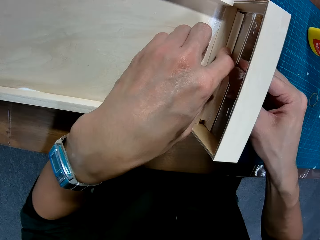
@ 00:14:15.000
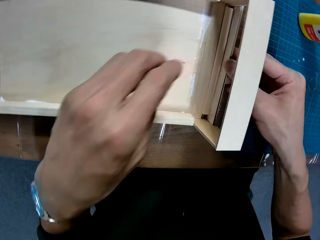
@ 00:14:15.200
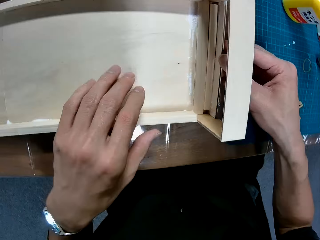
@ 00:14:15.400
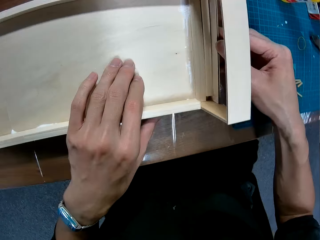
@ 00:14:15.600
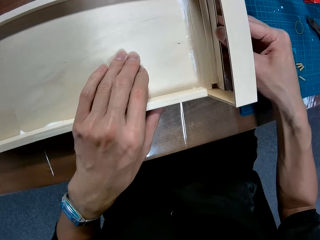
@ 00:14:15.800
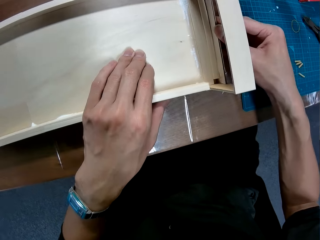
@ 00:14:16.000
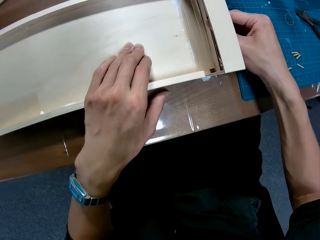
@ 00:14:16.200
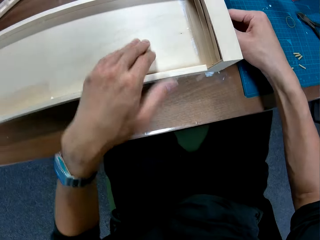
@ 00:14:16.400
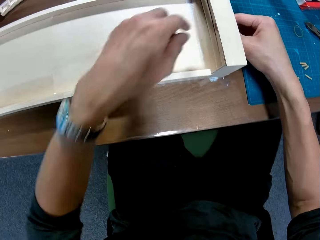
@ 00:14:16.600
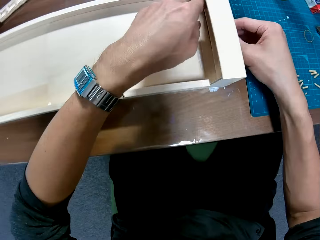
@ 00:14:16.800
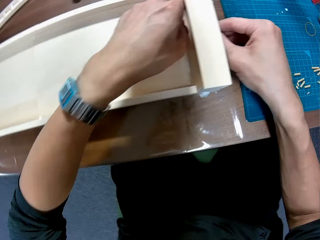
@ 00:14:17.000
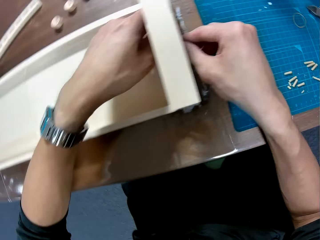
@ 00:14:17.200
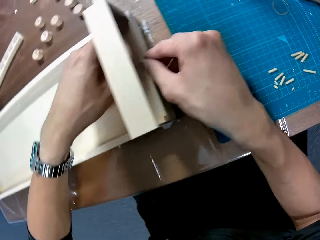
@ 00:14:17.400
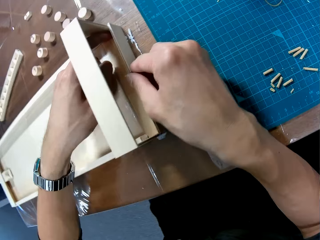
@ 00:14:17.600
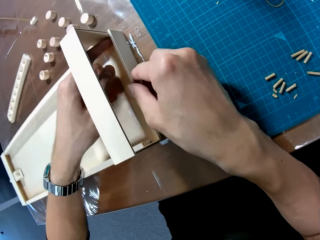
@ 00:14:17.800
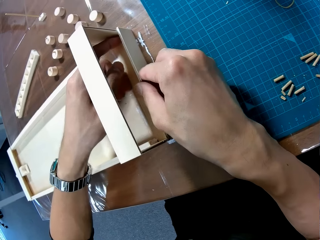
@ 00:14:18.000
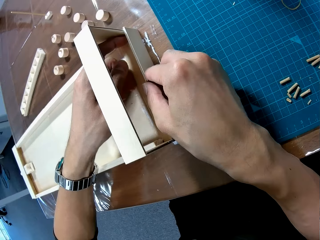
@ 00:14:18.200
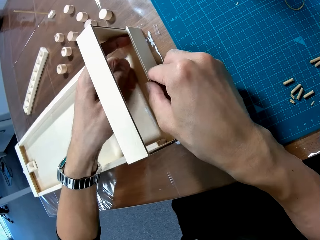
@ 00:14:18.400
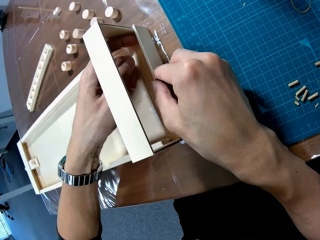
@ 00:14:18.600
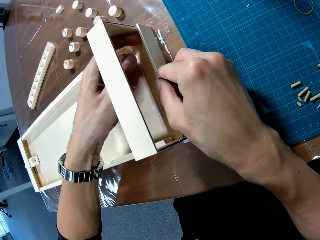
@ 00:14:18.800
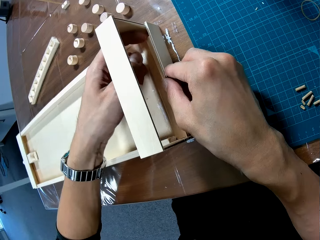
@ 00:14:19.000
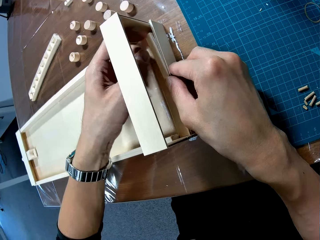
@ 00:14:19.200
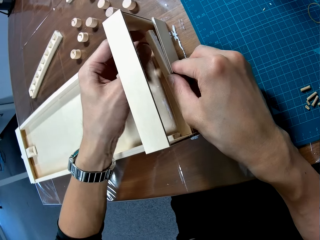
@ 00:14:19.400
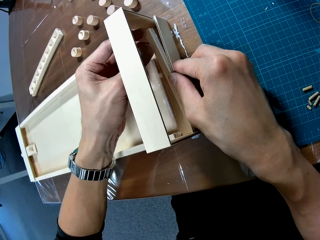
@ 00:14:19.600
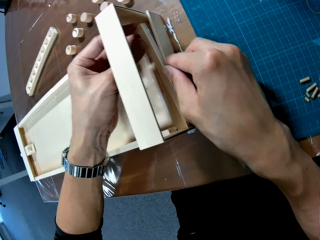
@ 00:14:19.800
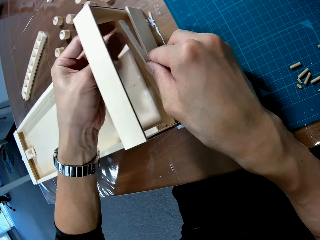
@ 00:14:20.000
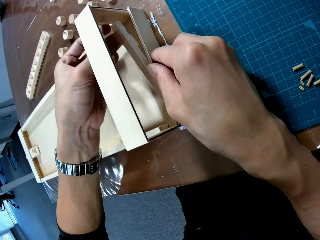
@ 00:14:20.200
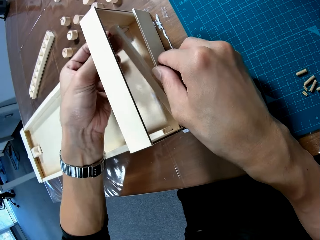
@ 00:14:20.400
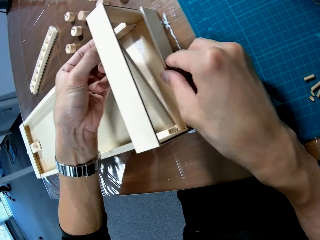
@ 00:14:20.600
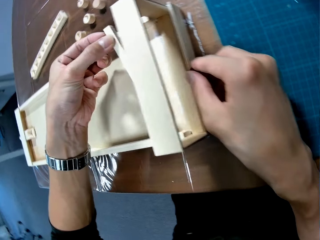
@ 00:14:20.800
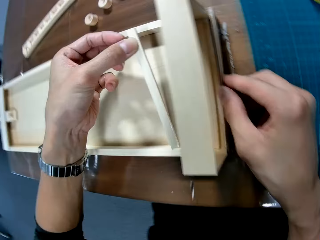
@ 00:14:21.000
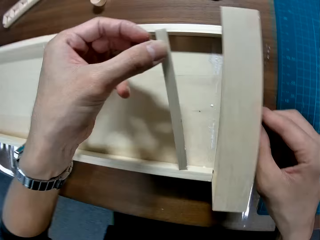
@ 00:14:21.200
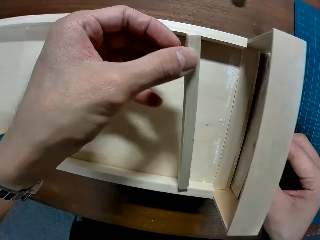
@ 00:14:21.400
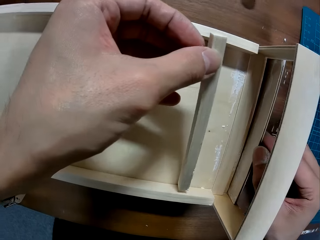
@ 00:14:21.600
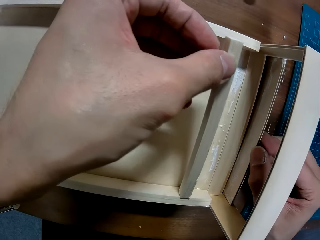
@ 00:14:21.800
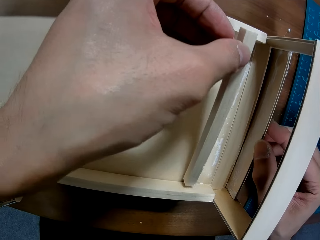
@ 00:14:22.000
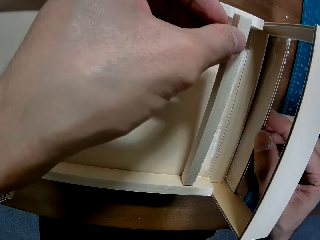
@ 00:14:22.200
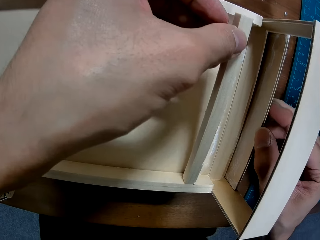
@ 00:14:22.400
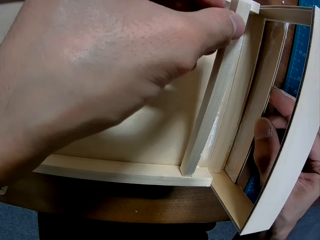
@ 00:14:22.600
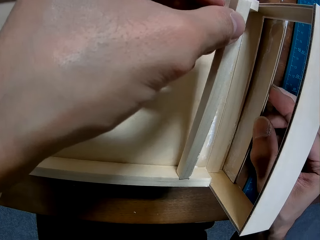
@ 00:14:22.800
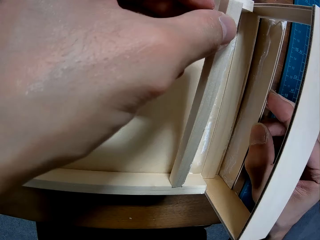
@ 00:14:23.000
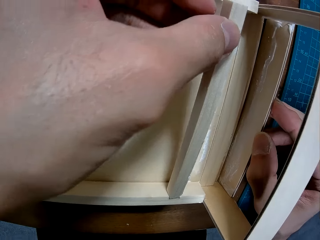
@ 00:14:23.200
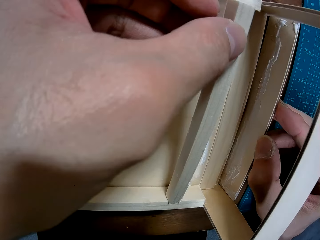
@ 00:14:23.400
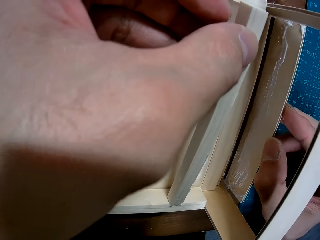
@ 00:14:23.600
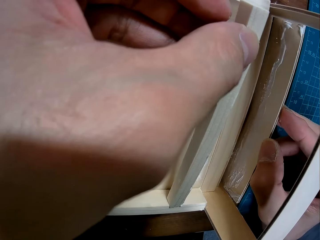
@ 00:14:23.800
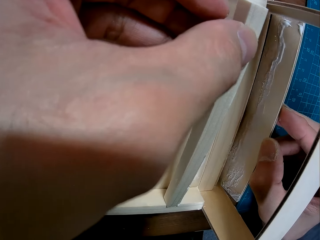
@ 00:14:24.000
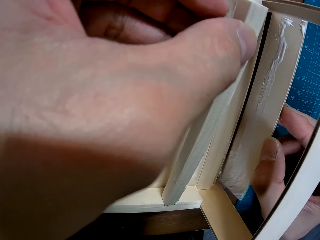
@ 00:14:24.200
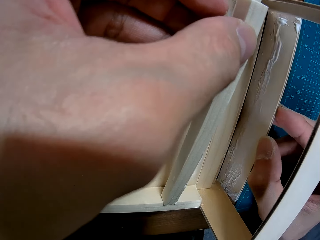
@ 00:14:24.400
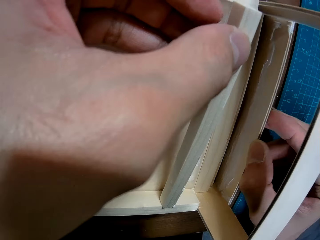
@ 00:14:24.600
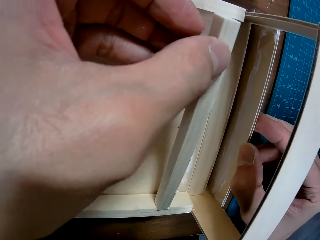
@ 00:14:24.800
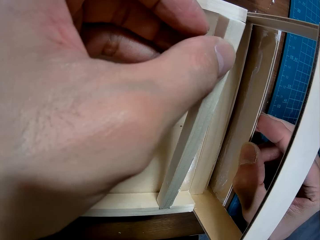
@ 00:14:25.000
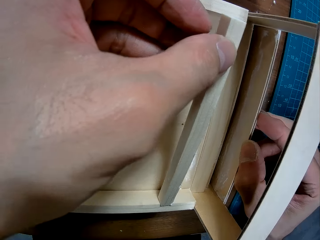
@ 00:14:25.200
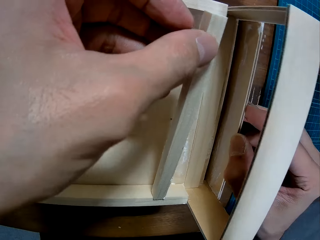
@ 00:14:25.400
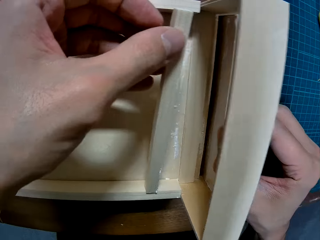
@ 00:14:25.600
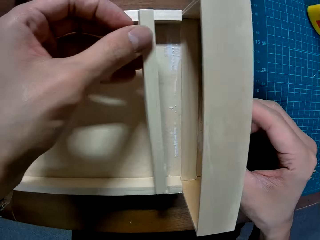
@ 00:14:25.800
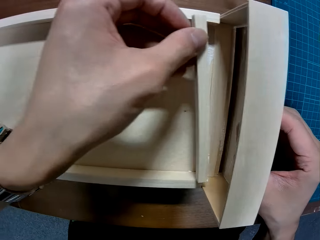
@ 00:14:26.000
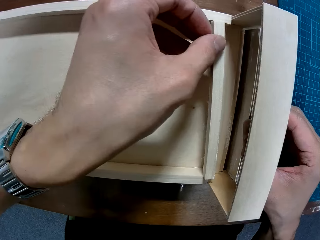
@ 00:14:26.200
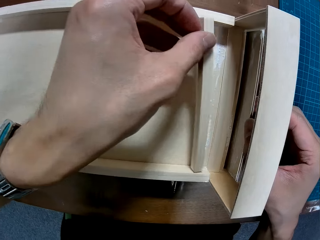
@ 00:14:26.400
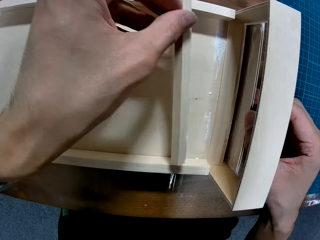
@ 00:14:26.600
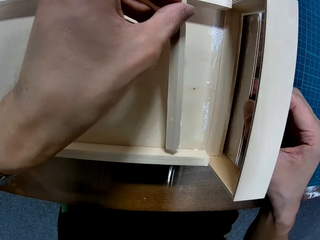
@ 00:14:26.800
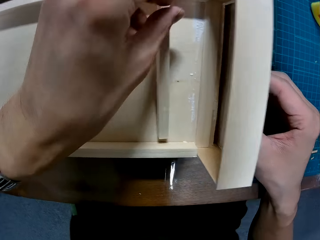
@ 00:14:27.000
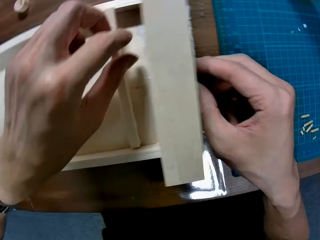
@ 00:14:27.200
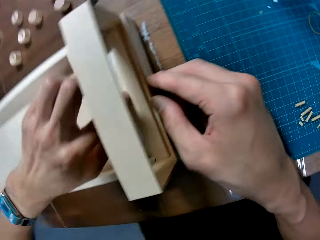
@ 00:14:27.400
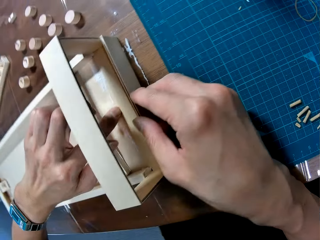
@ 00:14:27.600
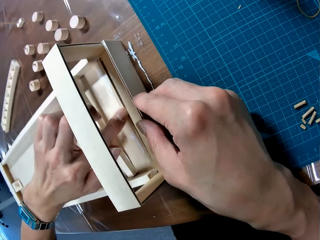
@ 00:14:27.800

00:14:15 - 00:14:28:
The camera wearer removes the art piece from the artwork. They assemble the pieces. They fix the art piece on the artwork.

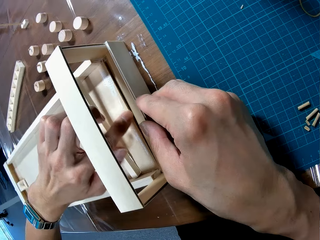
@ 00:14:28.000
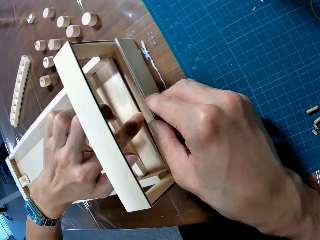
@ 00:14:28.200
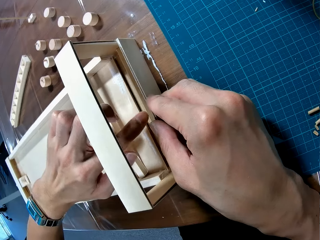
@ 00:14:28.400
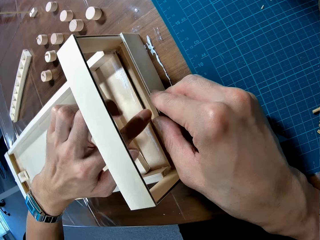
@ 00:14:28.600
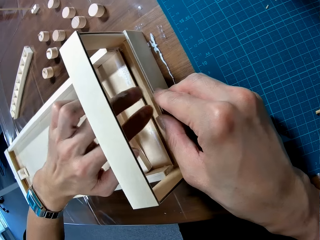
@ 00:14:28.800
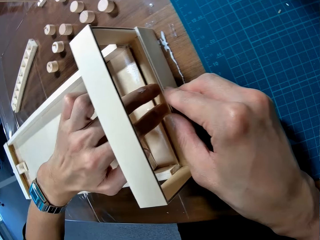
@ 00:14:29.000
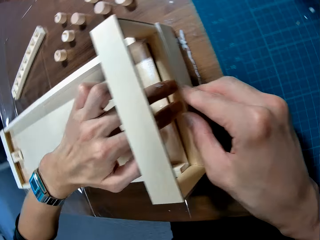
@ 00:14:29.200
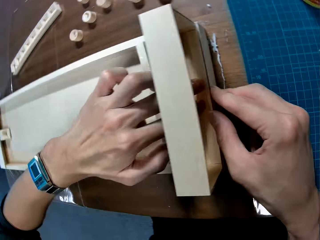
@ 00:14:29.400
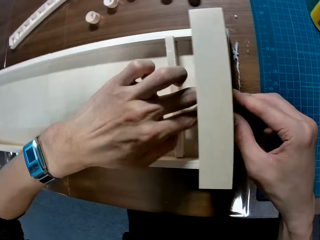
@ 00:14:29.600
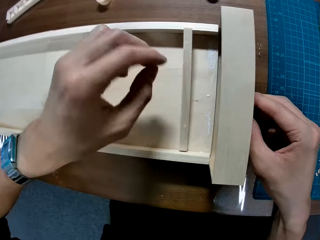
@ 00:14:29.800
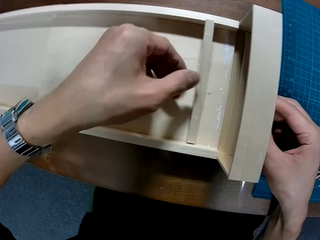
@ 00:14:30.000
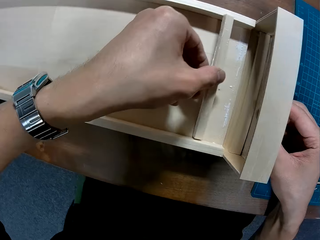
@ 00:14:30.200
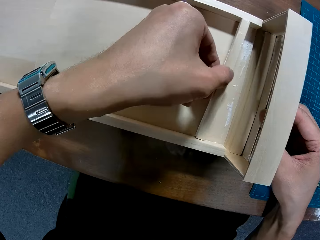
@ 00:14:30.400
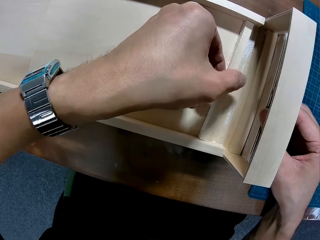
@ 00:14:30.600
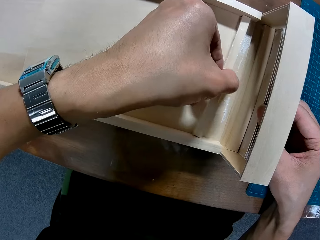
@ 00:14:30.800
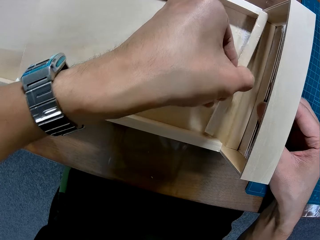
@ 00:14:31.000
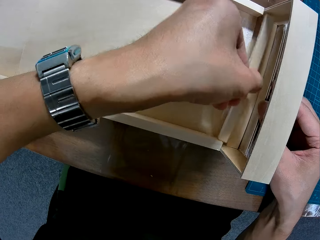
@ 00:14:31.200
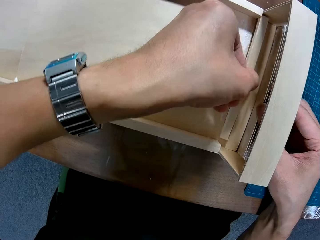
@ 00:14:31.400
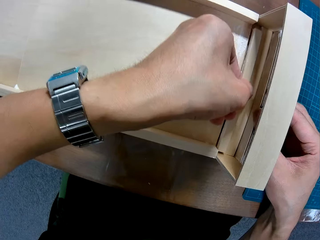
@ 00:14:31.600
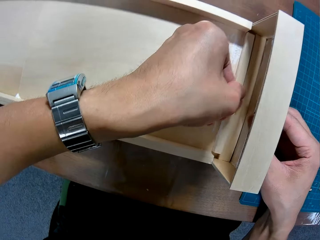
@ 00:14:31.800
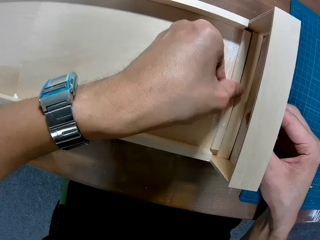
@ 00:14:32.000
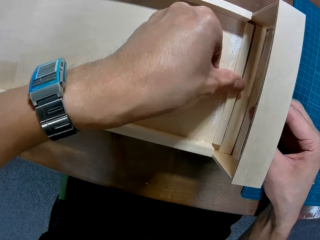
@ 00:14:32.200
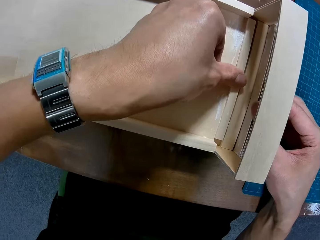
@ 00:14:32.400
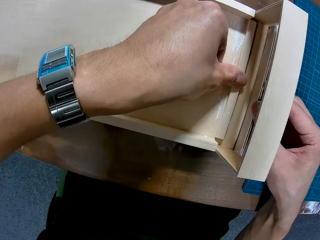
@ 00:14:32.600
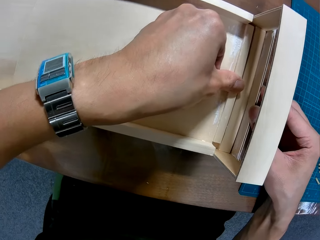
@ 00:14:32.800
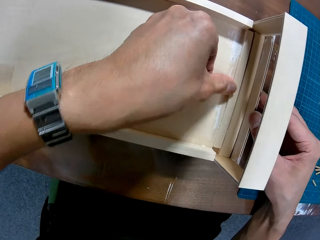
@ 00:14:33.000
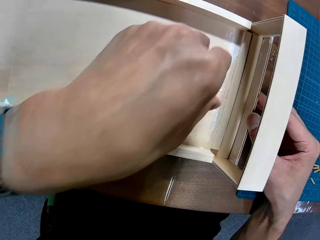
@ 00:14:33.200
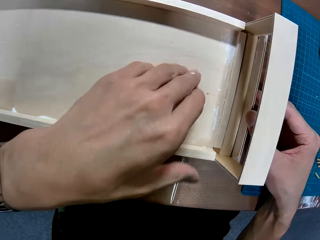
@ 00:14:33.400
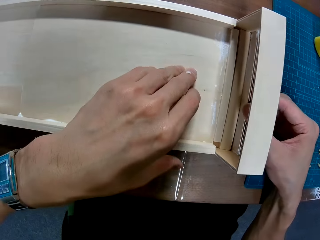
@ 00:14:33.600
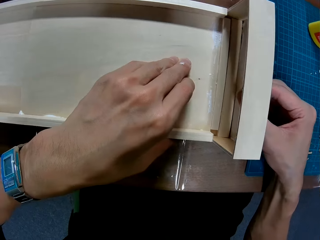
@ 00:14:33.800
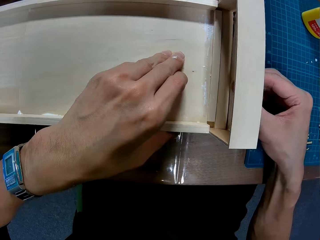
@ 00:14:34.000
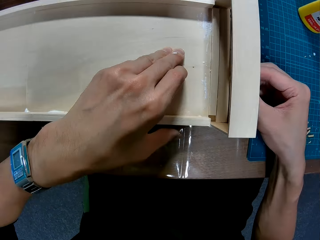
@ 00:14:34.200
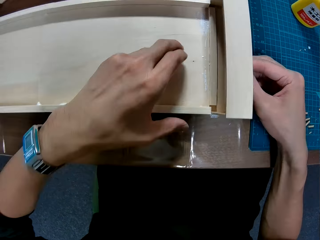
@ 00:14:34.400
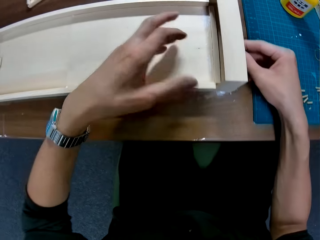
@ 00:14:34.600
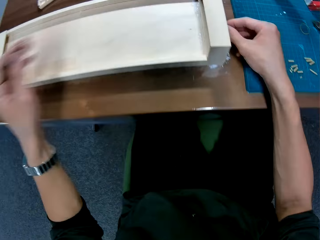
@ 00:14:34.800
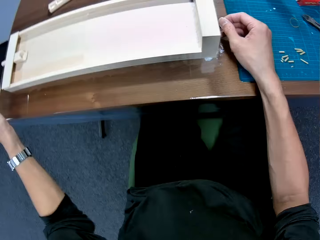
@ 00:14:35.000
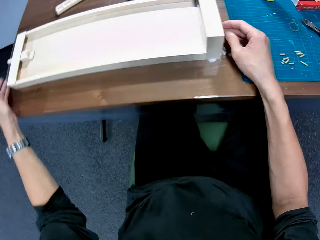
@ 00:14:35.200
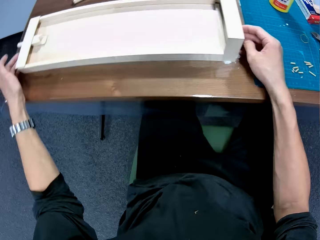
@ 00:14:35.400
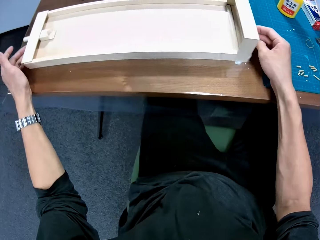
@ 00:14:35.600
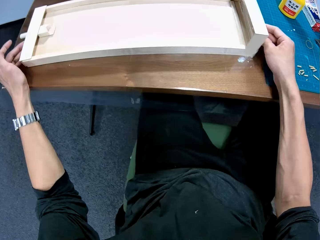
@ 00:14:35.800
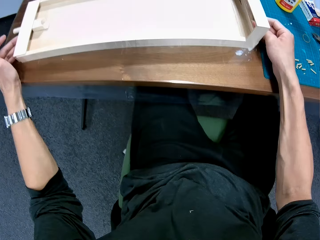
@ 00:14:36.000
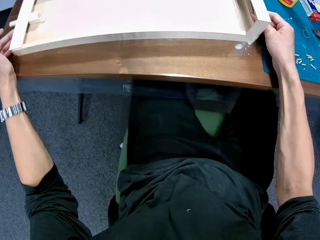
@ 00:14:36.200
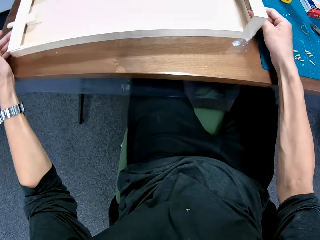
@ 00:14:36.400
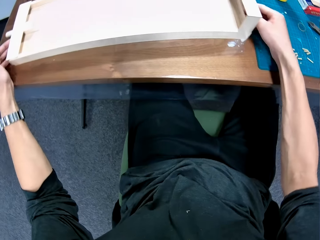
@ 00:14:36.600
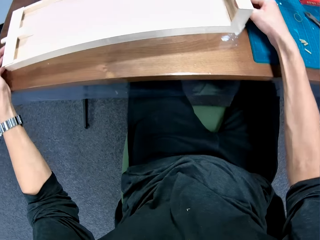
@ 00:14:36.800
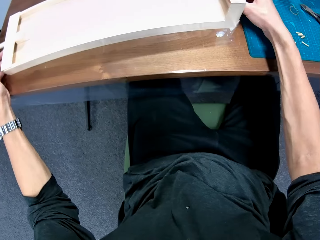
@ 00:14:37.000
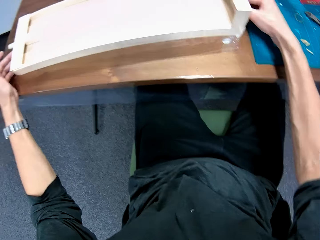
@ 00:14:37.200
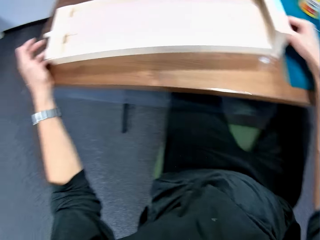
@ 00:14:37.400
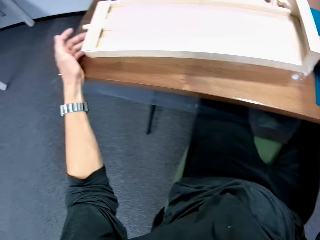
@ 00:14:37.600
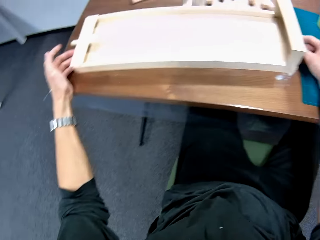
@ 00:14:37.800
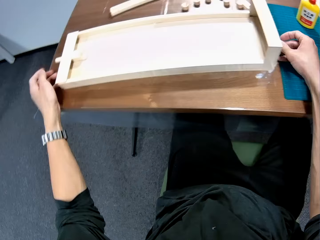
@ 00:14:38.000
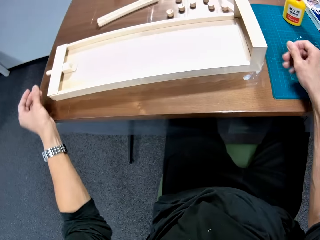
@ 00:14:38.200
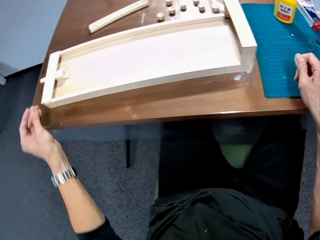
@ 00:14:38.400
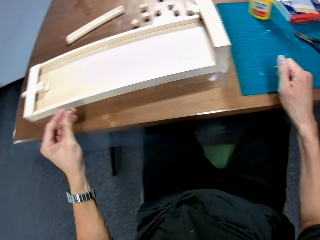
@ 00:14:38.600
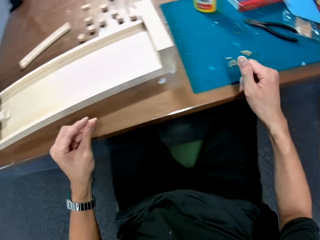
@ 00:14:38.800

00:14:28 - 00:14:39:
The camera wearer attaches the piece to the assembled pieces. They move the artwork.
